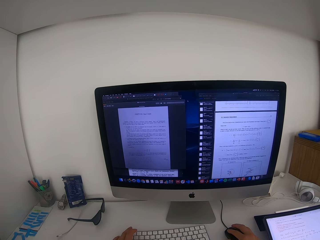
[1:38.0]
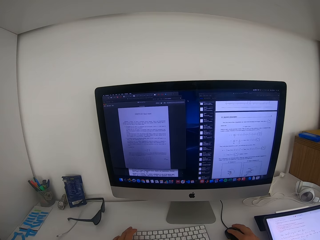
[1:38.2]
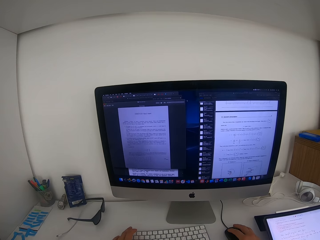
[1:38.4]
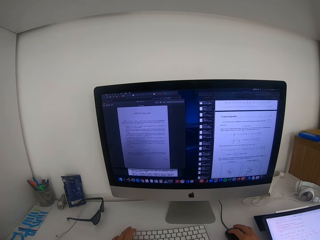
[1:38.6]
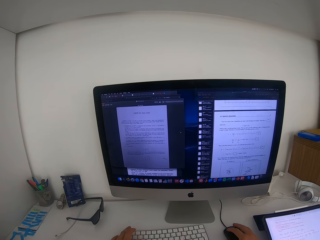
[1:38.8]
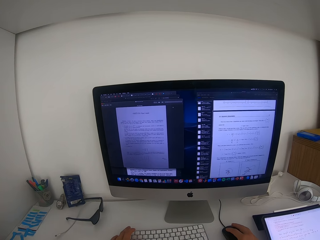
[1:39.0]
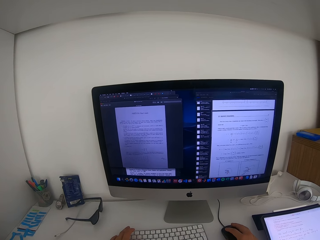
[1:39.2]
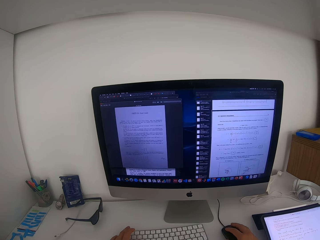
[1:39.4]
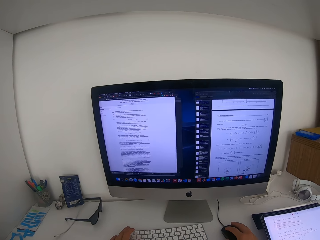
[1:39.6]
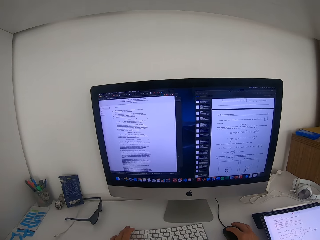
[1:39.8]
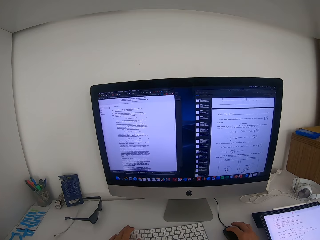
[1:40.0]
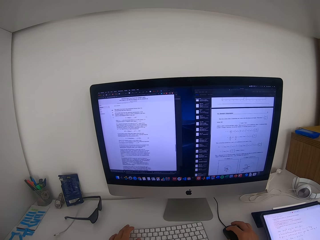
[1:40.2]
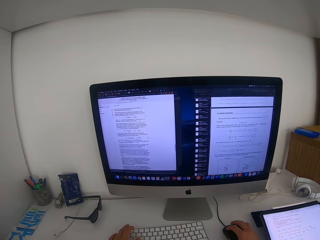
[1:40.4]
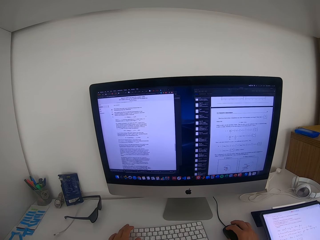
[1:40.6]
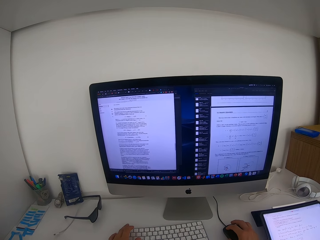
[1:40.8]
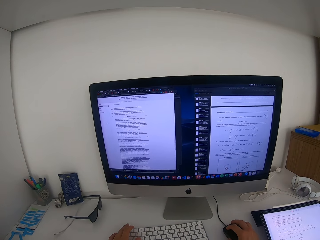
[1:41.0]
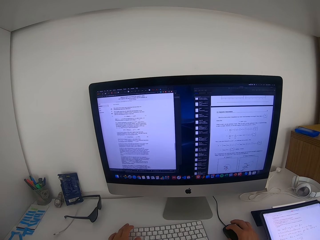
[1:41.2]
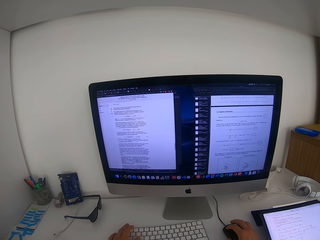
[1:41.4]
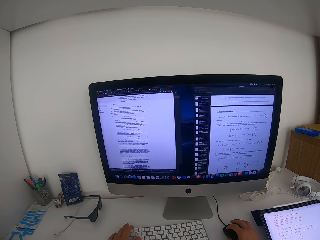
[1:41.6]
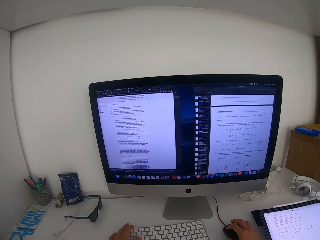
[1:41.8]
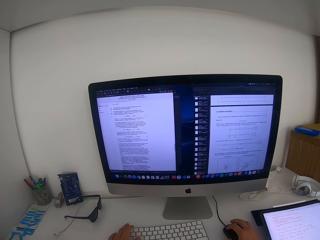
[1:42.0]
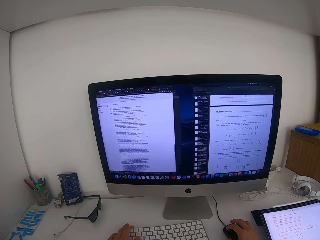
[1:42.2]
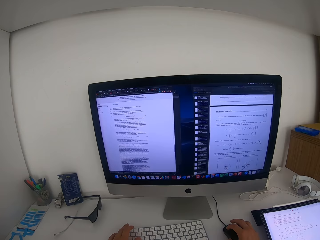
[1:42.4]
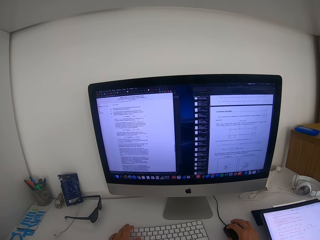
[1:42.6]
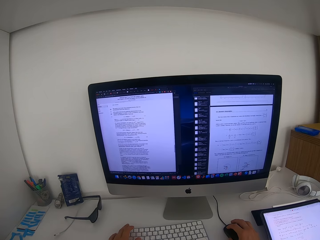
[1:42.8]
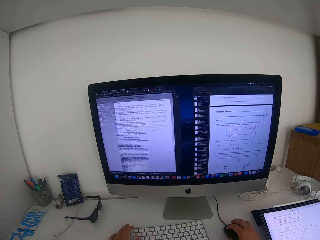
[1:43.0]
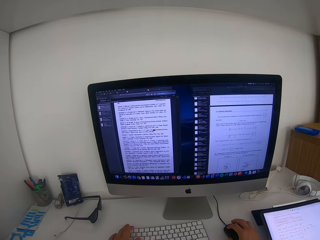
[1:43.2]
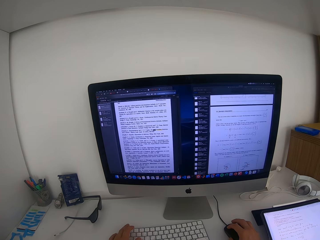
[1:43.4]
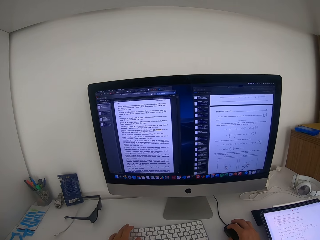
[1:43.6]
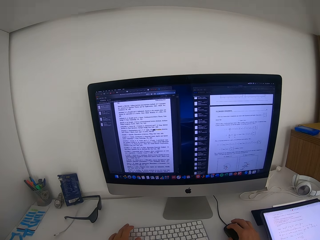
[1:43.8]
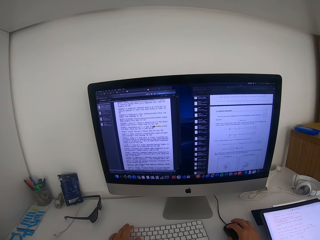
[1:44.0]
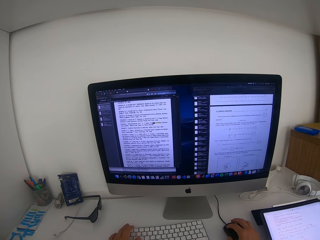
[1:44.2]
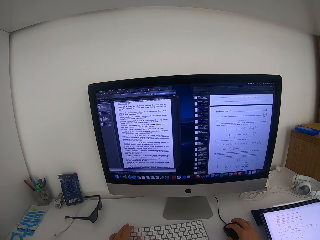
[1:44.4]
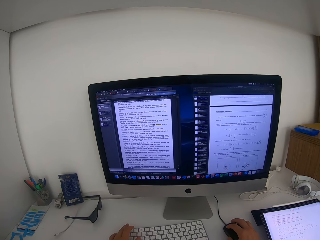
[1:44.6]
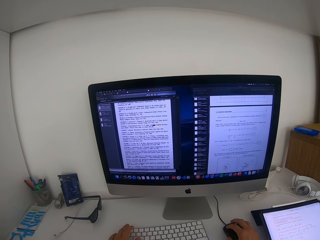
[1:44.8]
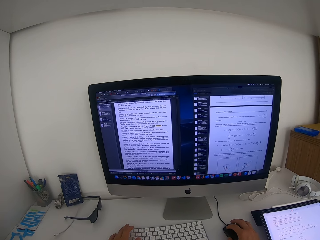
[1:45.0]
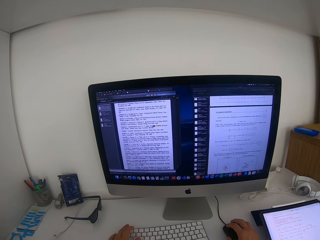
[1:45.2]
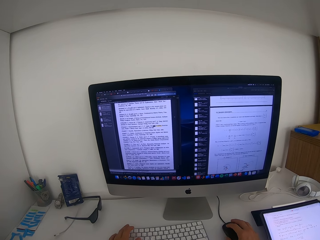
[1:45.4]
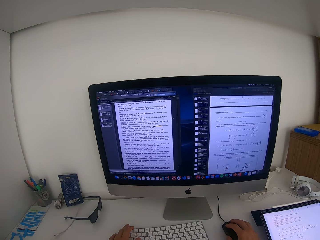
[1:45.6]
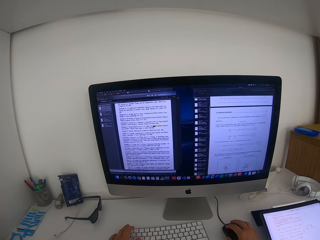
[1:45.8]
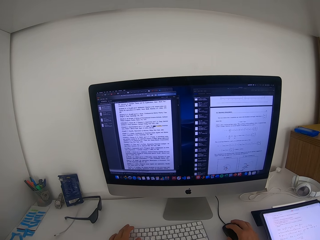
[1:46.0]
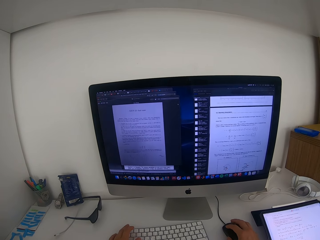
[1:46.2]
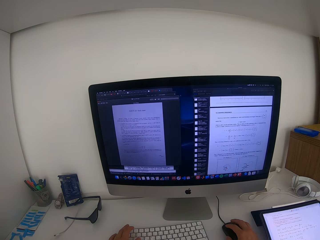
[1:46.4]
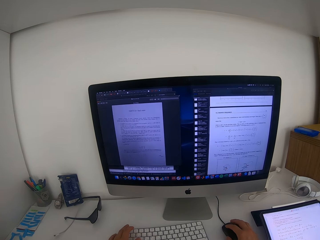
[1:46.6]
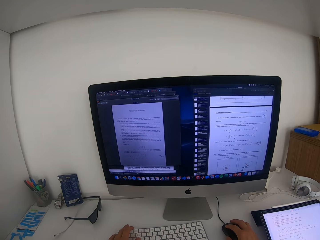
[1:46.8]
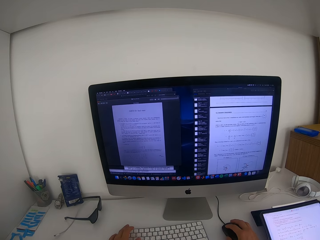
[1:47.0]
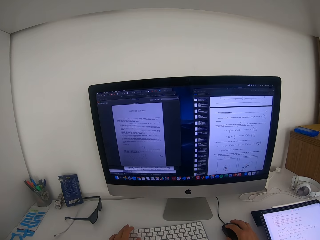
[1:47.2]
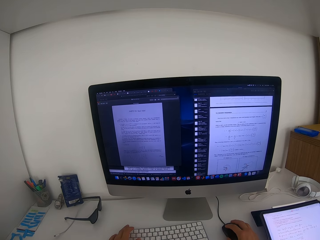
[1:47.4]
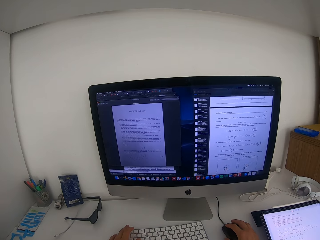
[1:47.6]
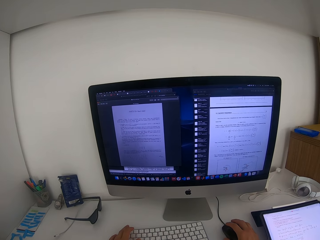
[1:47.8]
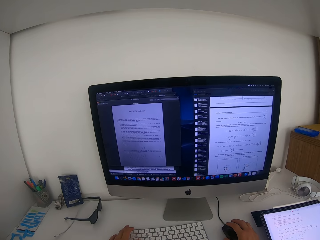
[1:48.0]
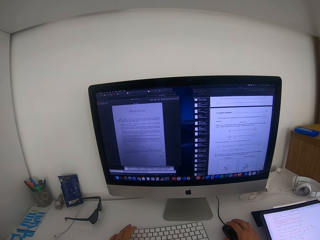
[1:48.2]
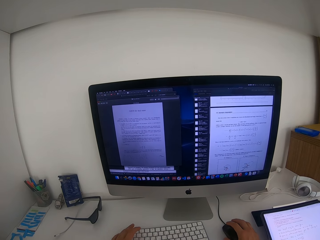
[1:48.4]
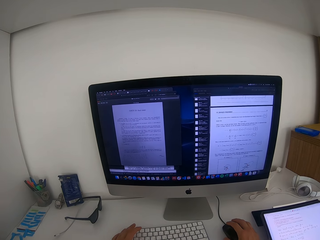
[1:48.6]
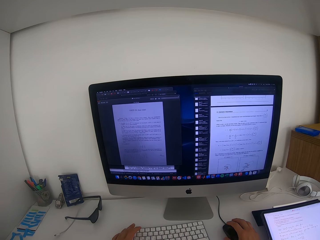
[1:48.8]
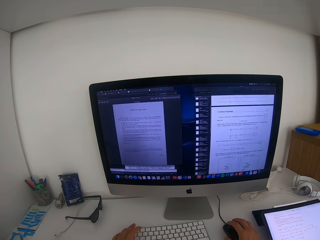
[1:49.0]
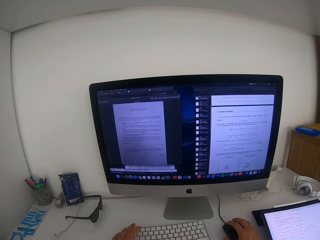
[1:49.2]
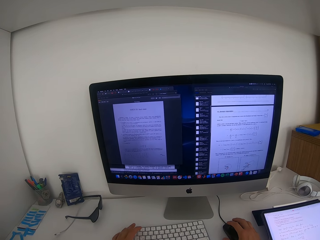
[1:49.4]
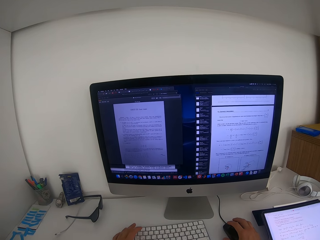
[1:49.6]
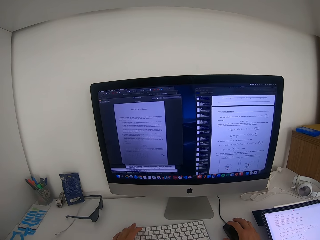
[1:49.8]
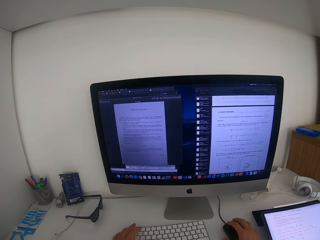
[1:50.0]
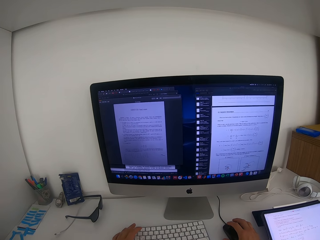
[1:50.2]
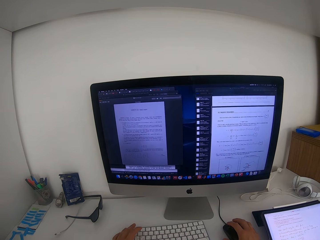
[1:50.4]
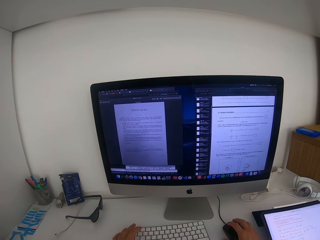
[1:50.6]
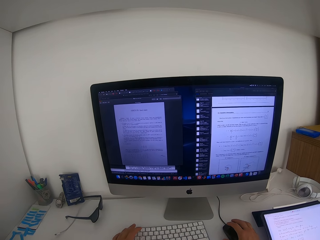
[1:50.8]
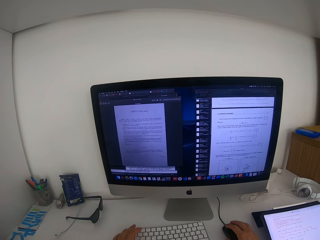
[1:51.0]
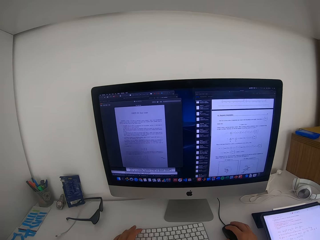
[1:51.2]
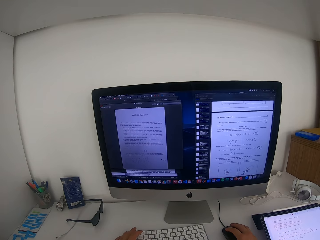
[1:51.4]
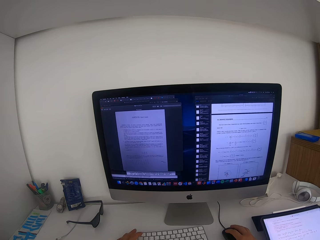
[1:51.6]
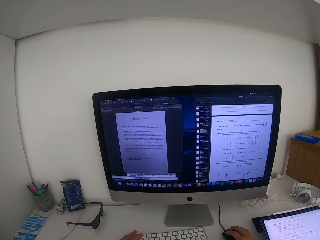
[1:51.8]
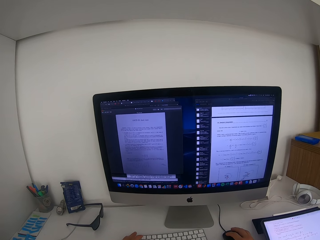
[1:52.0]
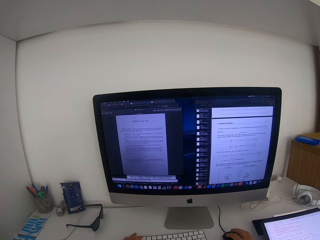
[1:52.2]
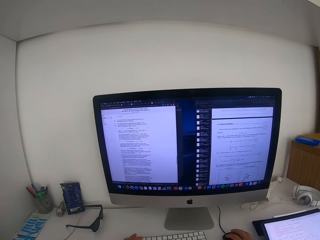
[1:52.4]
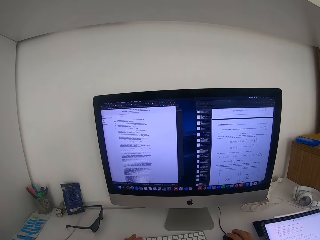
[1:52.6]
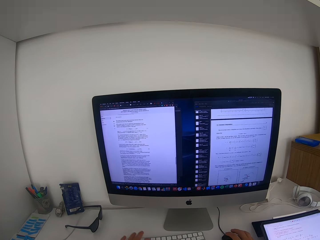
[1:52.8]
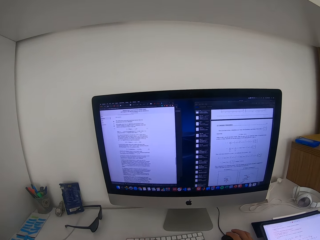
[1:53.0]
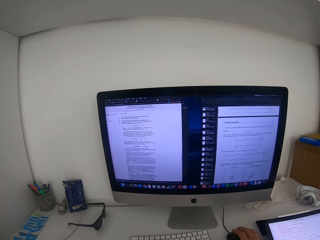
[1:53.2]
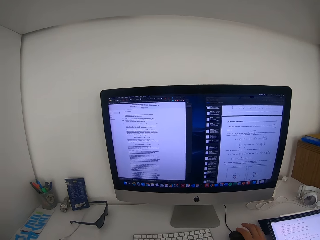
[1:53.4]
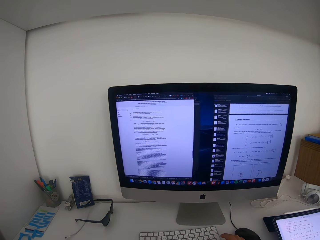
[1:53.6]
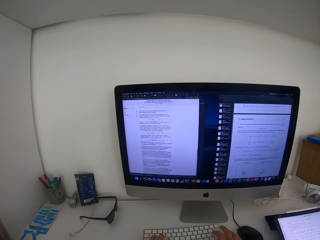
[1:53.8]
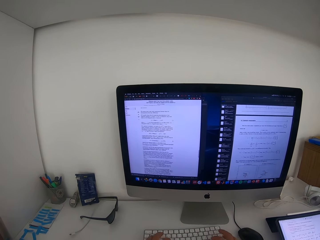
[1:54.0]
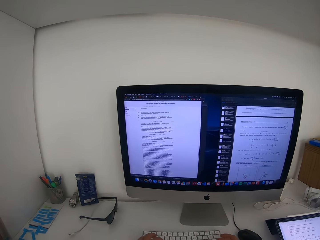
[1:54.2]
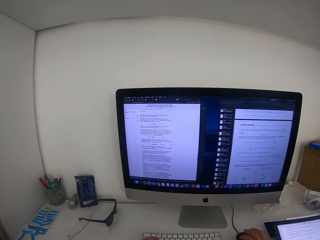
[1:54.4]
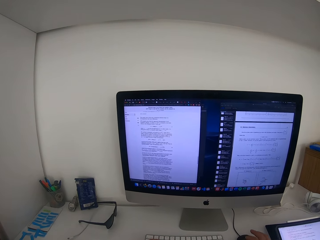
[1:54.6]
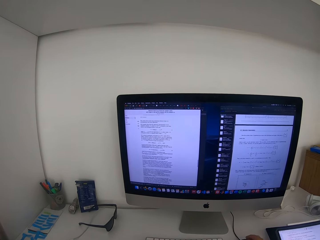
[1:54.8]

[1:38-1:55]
The camera wearer moves a mouse. They look at the monitor screen.

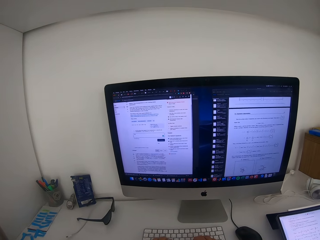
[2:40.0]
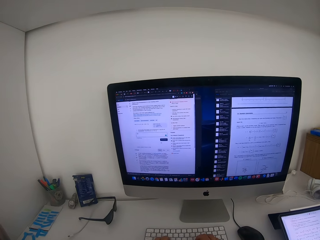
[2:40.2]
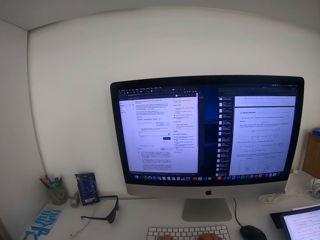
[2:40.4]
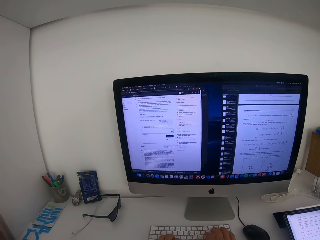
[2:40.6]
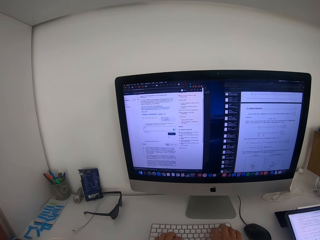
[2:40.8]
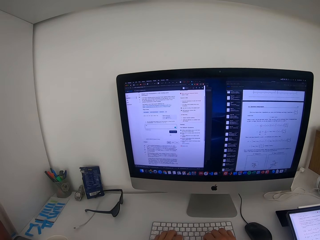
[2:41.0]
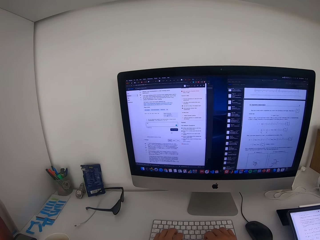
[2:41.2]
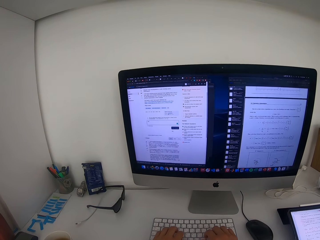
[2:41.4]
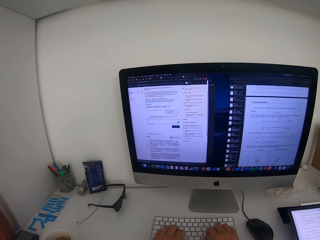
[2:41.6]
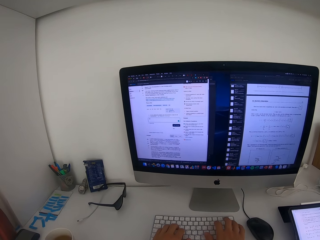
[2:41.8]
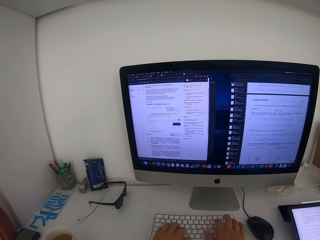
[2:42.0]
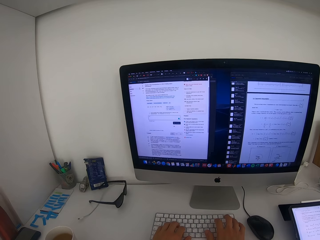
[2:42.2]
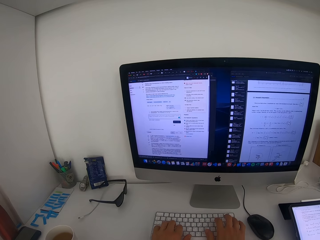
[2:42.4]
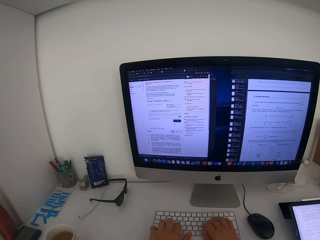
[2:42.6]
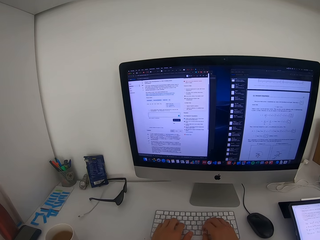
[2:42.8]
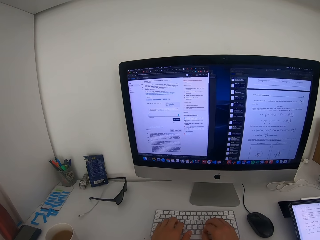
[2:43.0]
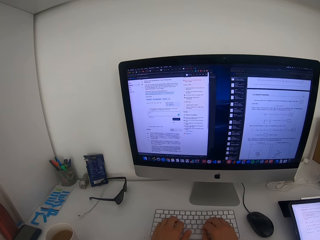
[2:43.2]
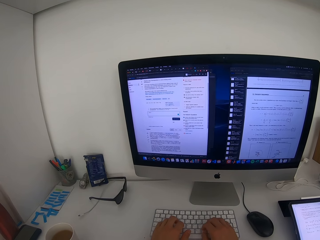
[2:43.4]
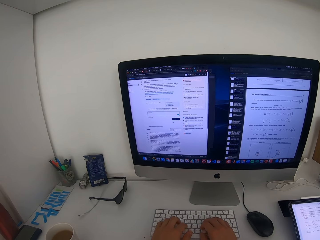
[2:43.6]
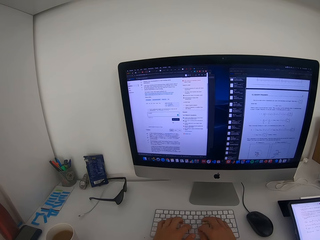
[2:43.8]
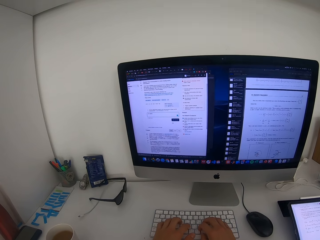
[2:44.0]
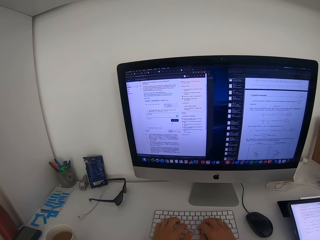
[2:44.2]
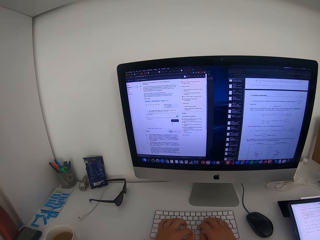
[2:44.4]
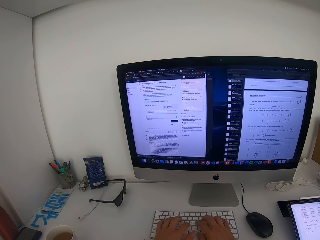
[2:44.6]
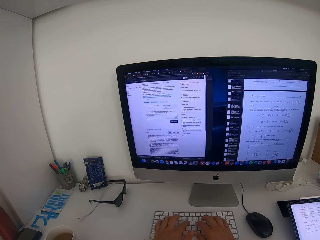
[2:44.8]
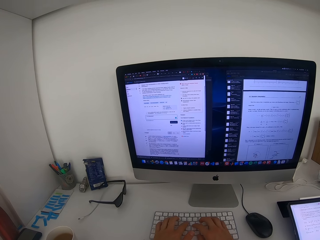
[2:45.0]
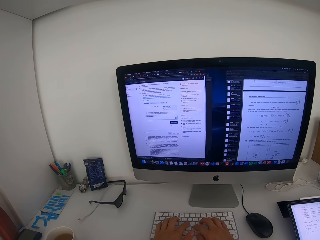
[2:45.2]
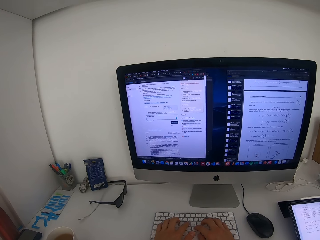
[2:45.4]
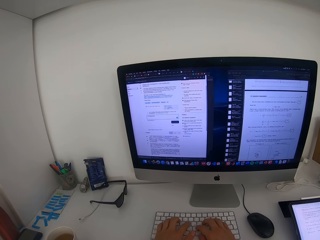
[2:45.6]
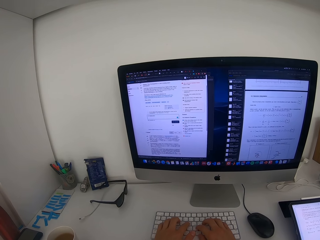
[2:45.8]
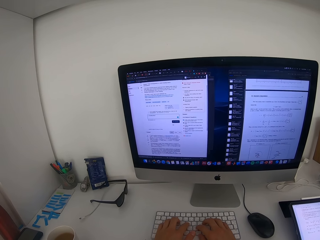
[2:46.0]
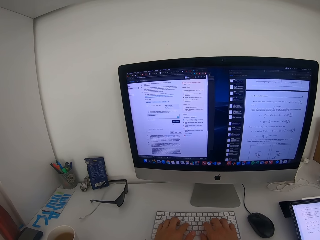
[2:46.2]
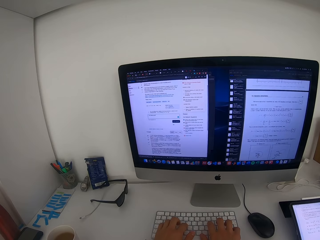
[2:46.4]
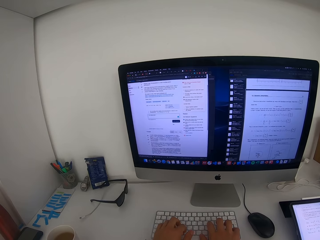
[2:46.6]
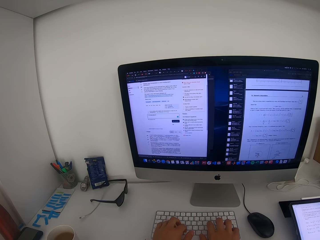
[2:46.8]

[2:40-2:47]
The camera wearer types on the keyboard.
